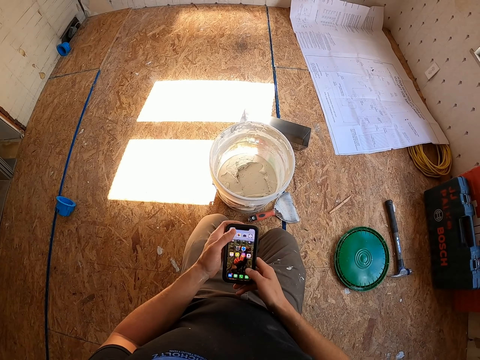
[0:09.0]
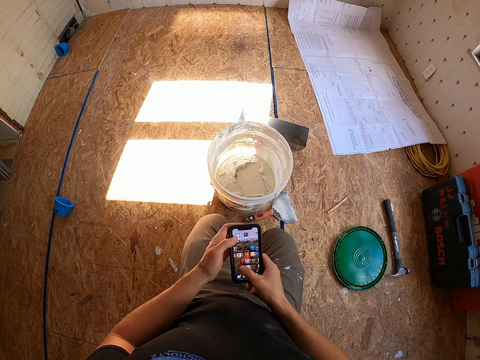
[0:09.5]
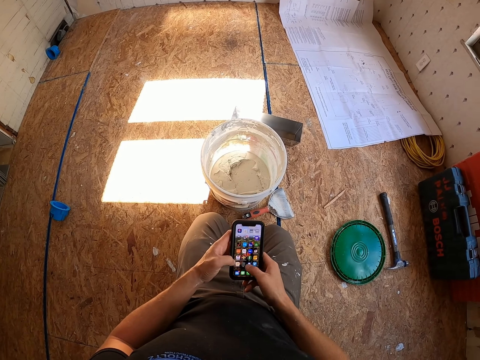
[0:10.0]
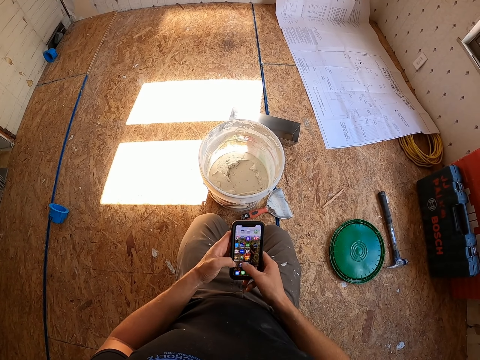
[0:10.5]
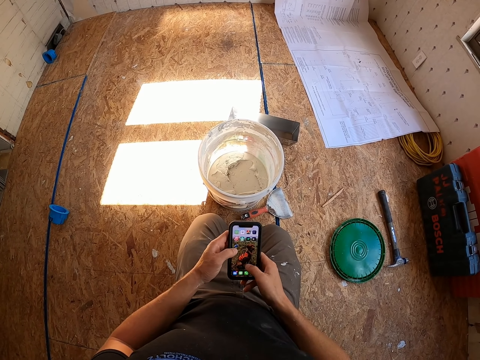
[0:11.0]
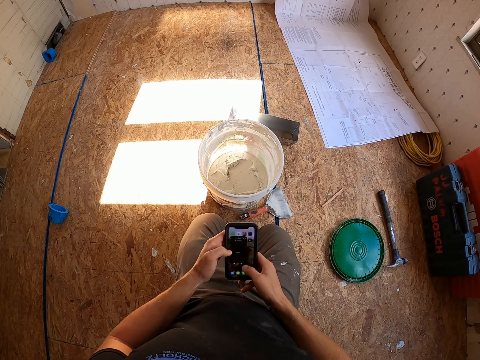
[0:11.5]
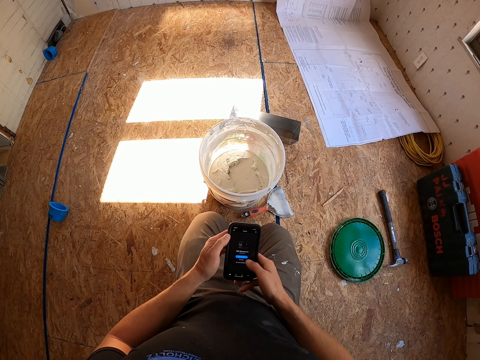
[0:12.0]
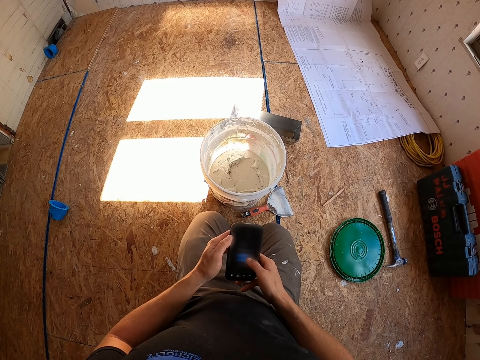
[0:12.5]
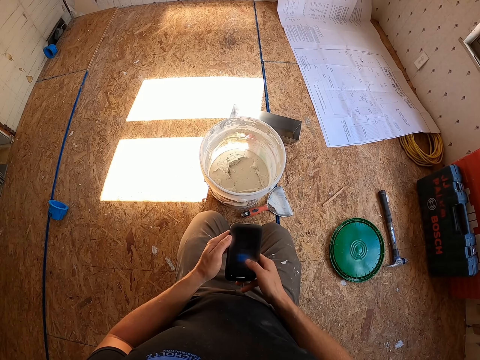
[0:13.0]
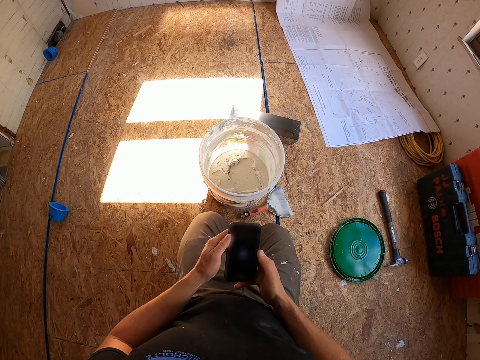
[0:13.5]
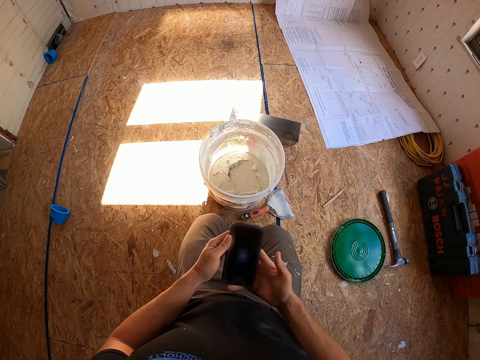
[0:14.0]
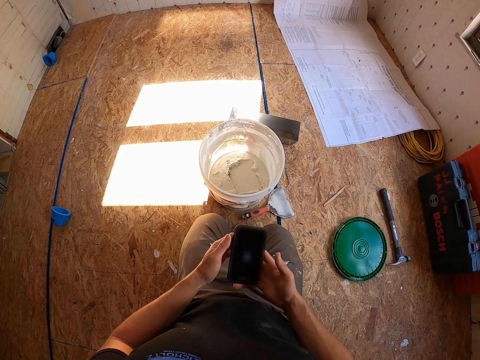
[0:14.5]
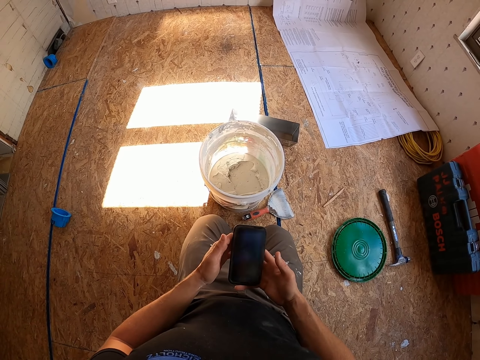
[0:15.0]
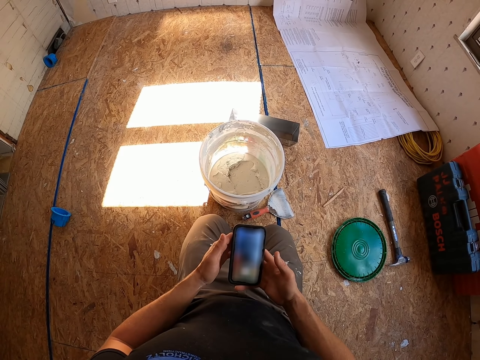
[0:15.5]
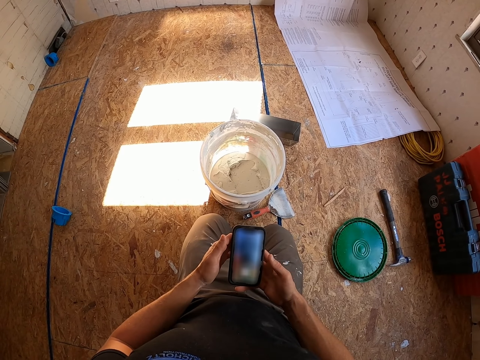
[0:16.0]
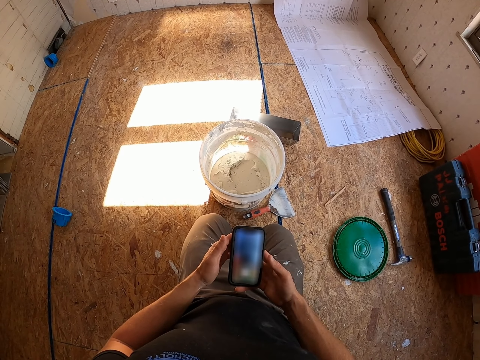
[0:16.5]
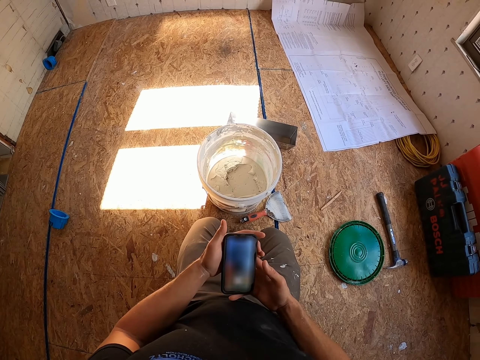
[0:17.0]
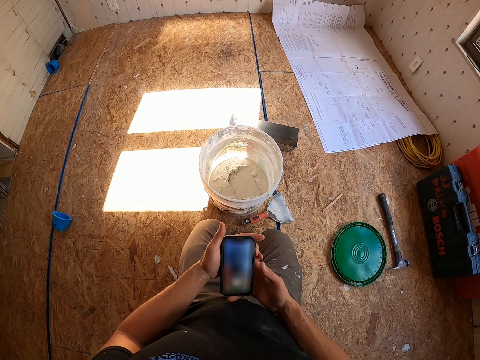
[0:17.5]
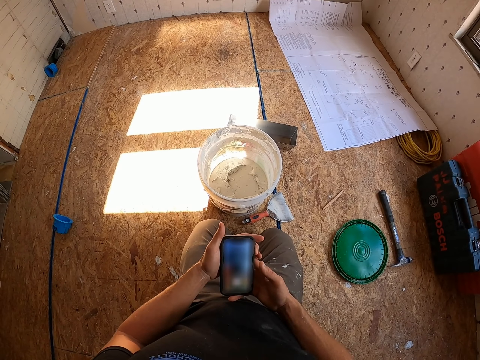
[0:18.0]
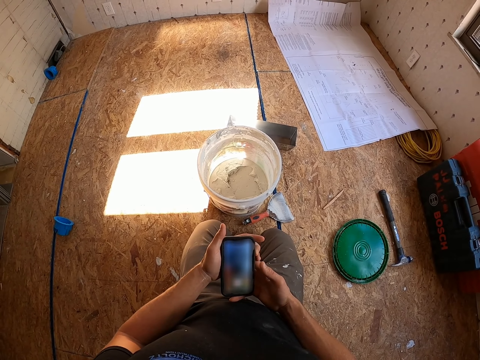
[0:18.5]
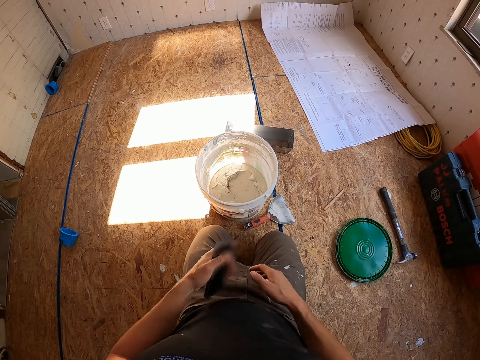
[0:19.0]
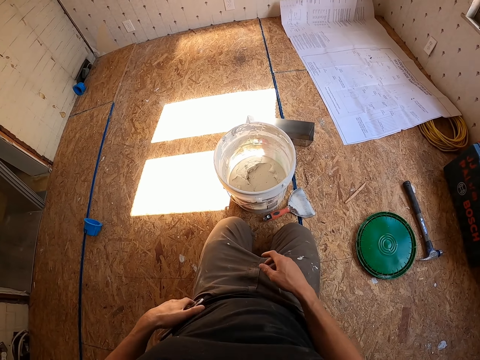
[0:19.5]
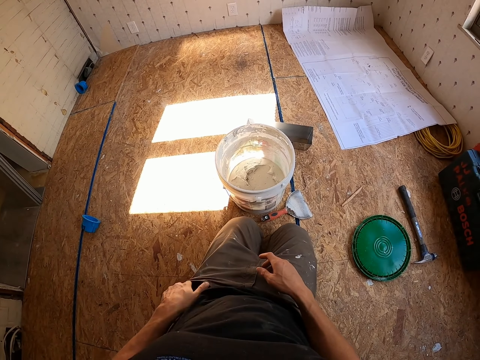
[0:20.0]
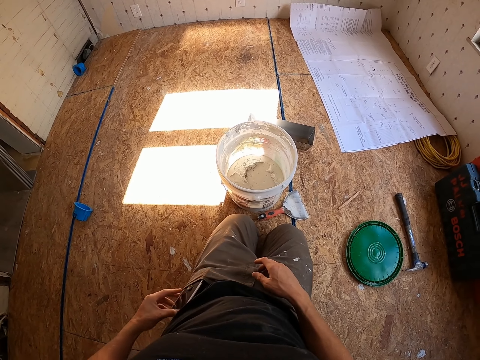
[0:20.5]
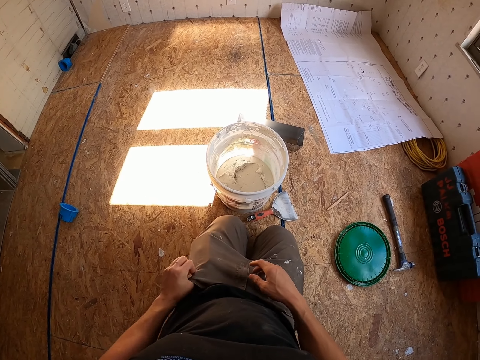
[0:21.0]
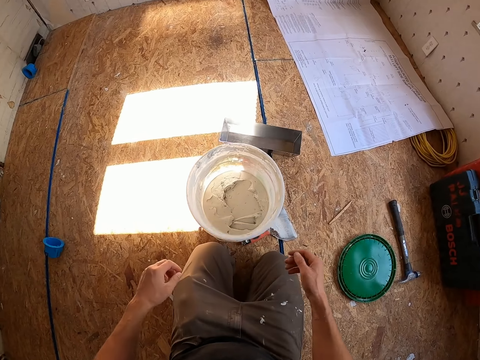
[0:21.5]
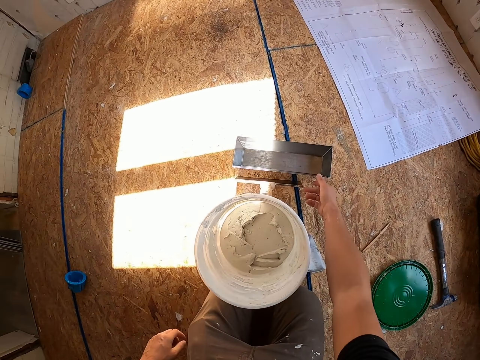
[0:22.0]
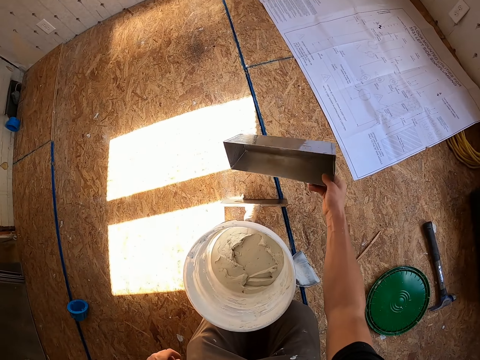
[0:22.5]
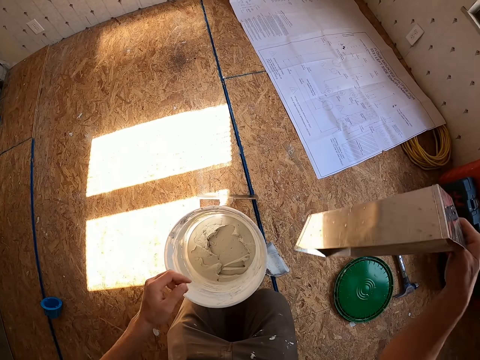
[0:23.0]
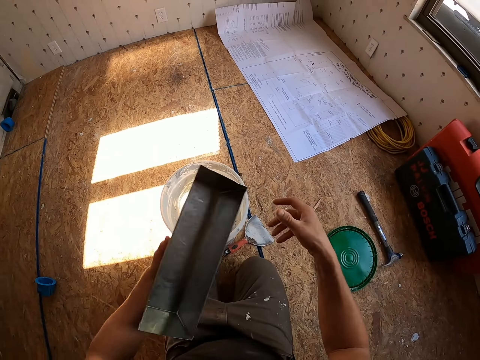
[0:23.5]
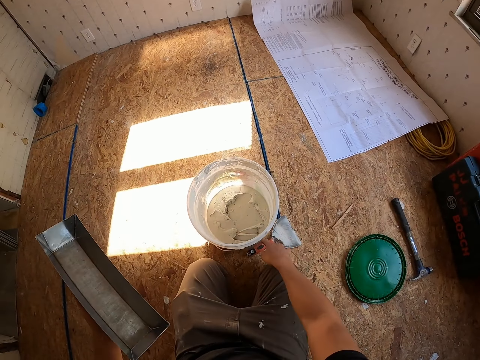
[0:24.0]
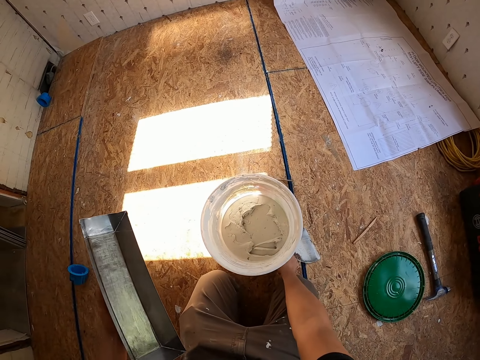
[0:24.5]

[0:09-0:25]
The camera wearer presses his phone. He presses the side button. He puts the phone in his pocket. He picks up a metal container from the ground.

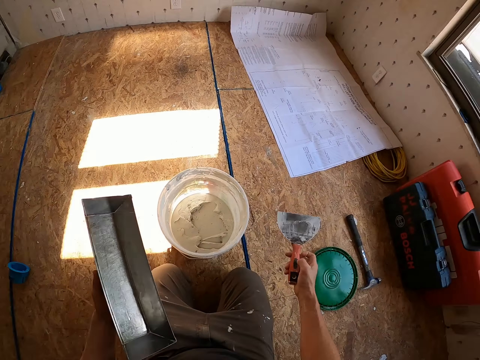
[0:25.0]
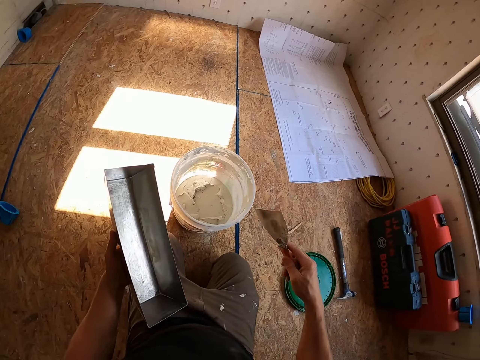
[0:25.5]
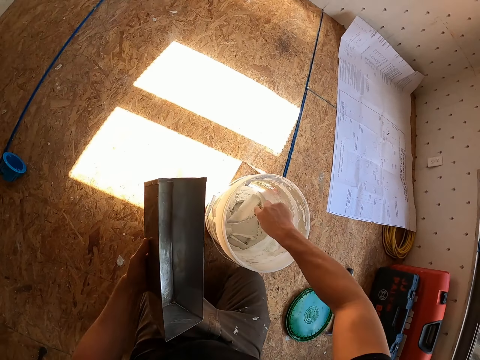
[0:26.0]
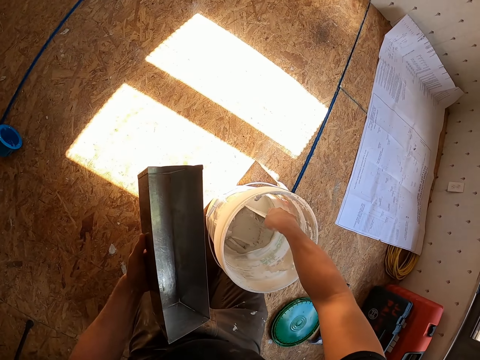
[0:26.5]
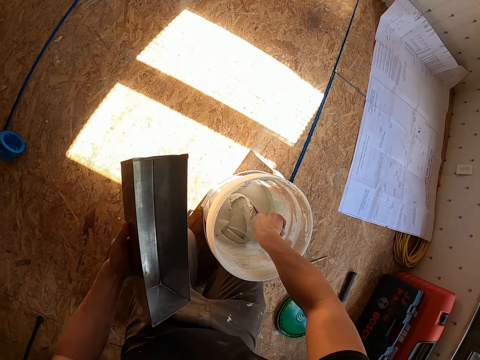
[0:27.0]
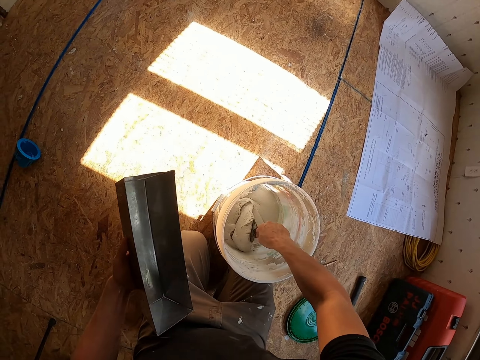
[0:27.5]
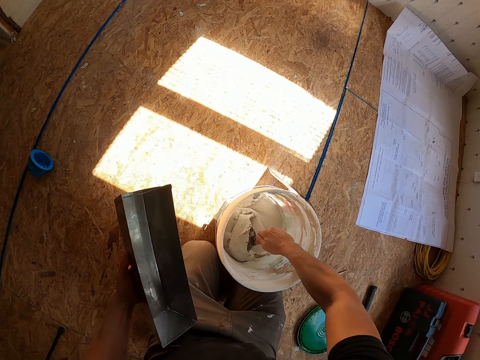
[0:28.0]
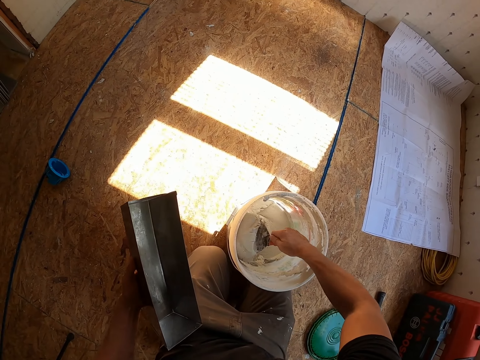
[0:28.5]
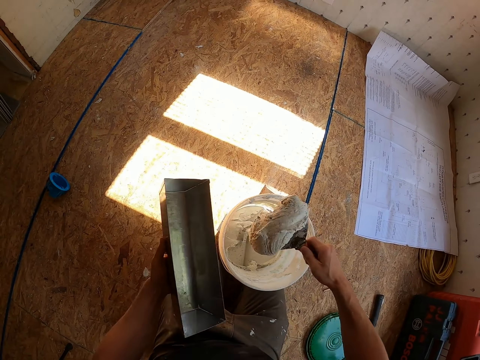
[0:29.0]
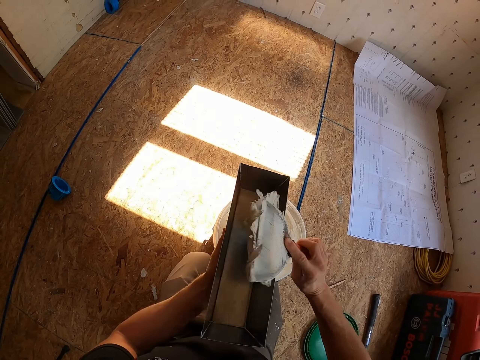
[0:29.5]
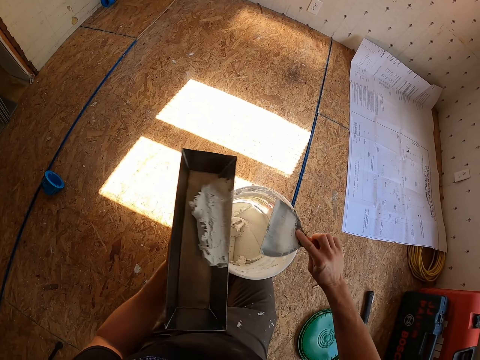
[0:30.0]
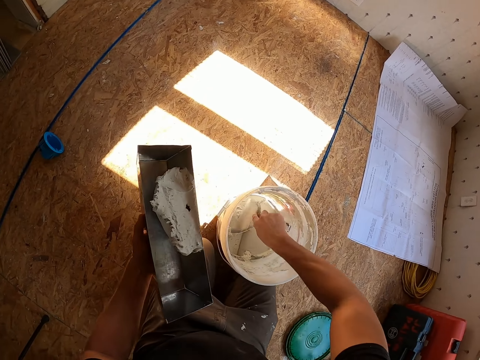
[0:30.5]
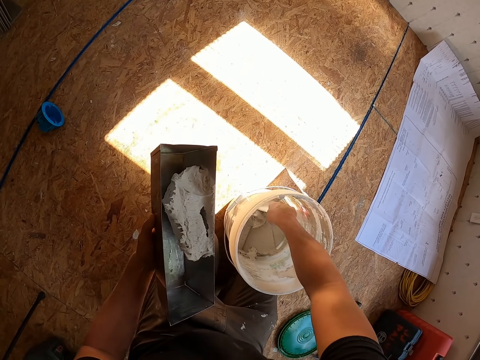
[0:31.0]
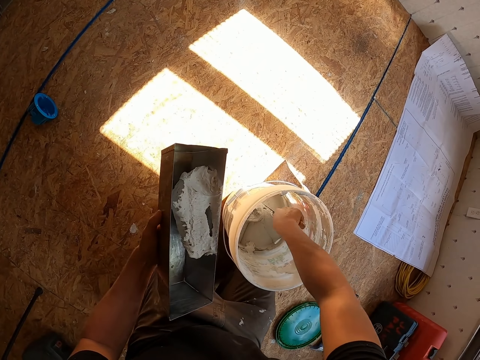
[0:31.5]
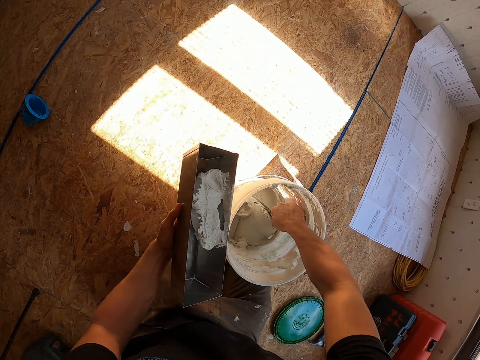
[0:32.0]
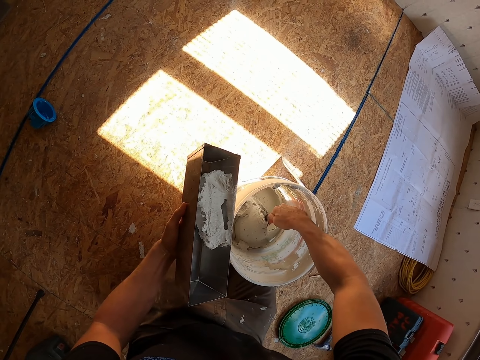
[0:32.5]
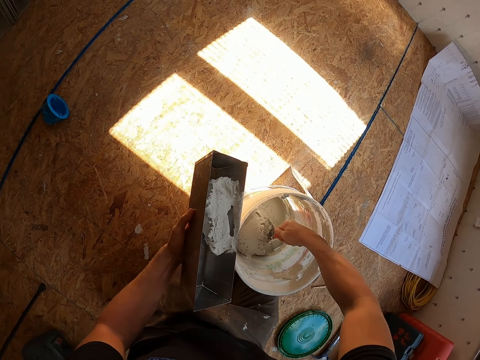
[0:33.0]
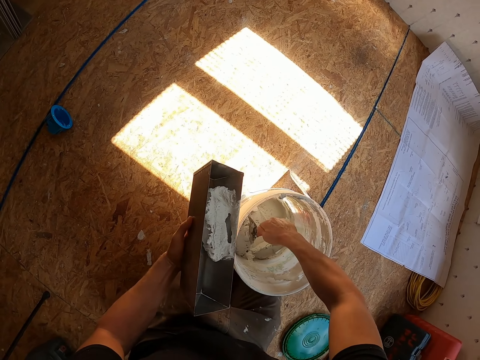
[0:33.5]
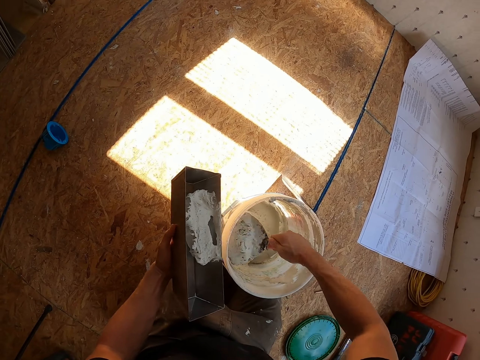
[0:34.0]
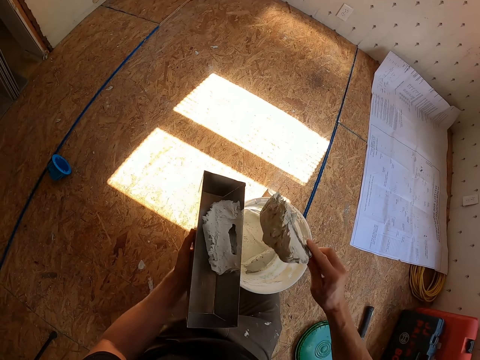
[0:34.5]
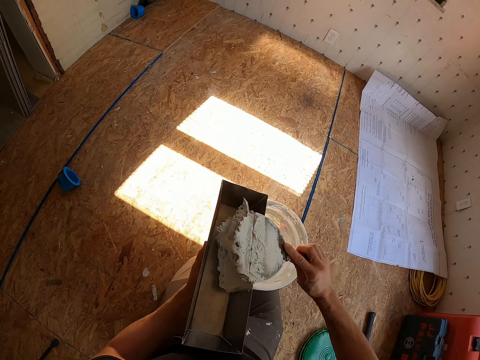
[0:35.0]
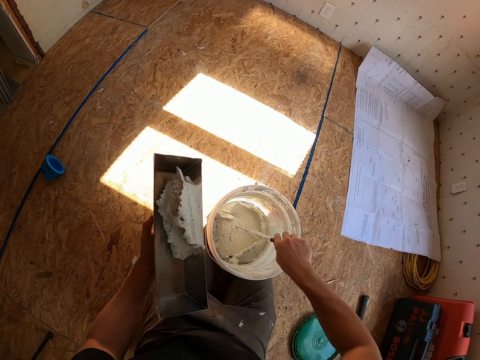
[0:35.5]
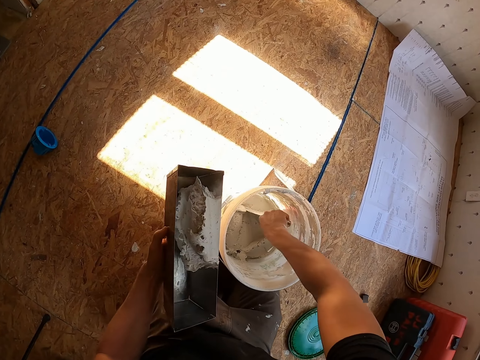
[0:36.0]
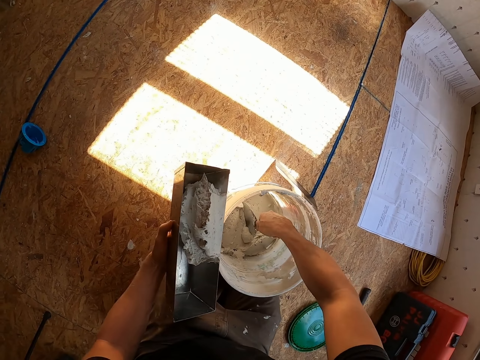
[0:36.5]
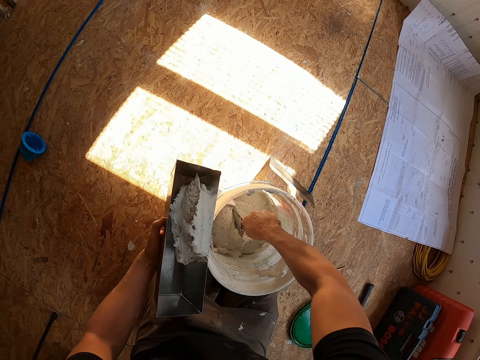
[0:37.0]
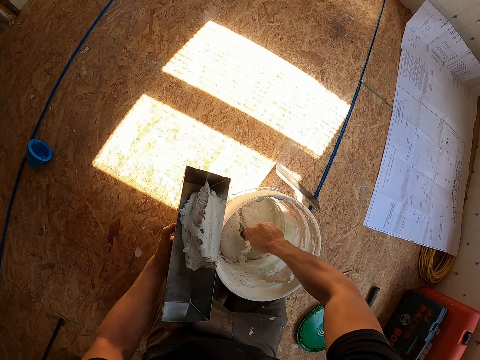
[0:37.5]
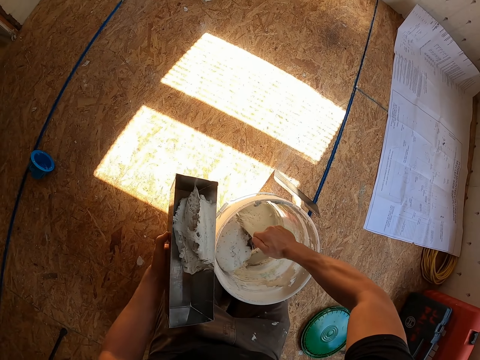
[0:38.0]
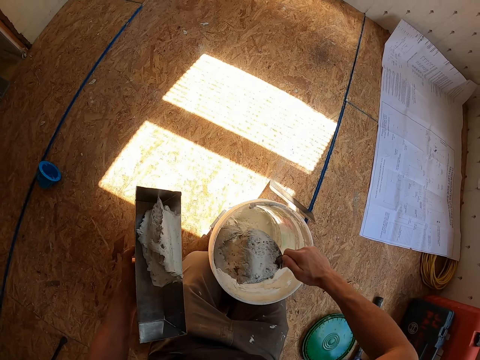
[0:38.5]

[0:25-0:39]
The camera wearer picks up the trowel from the floor. They scoop the paints from the bucket. They place the paint in the metal container. They scoop the paints from the bucket. They put the paints in the container. They scoop the paints from the bucket.
